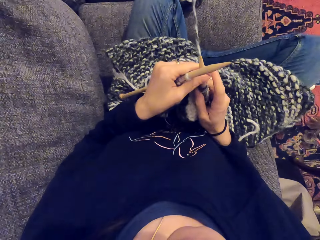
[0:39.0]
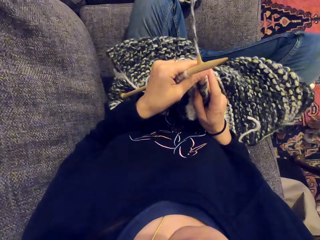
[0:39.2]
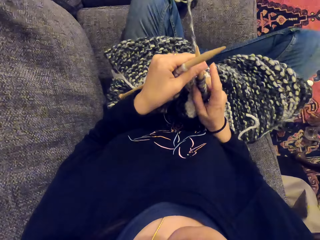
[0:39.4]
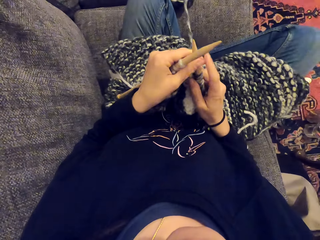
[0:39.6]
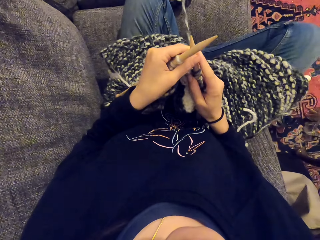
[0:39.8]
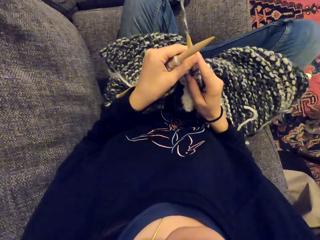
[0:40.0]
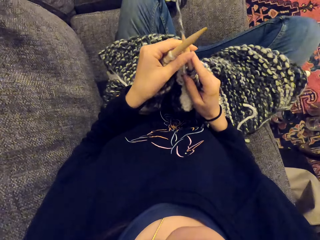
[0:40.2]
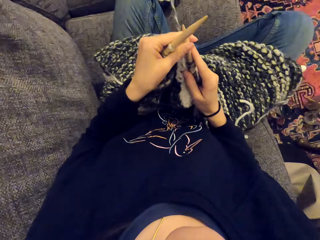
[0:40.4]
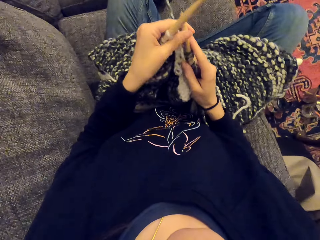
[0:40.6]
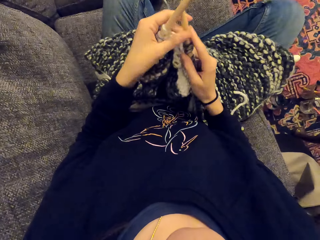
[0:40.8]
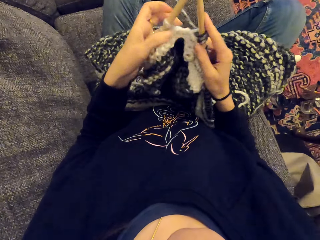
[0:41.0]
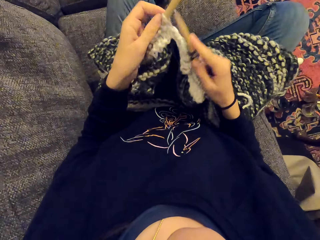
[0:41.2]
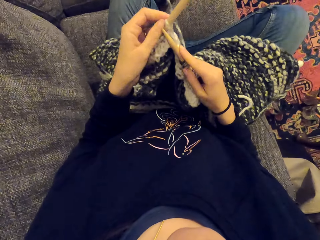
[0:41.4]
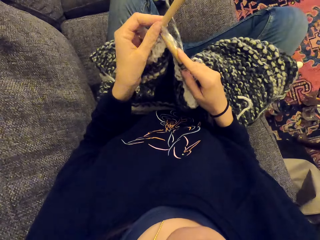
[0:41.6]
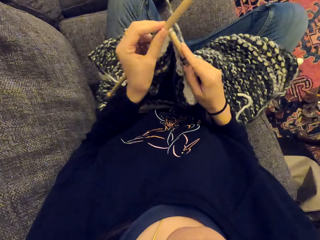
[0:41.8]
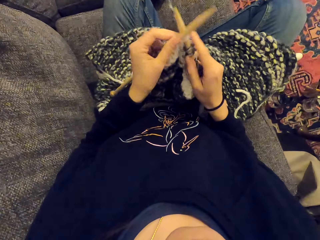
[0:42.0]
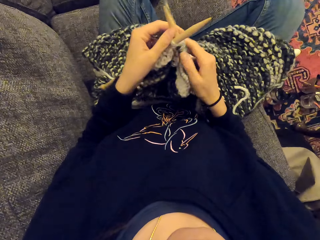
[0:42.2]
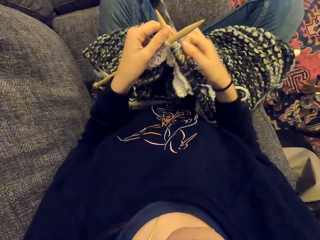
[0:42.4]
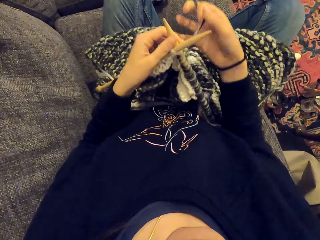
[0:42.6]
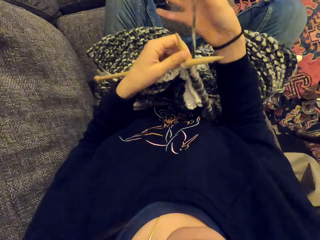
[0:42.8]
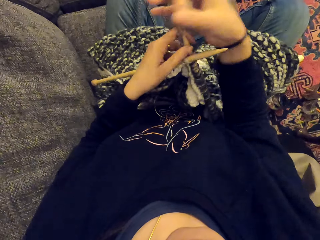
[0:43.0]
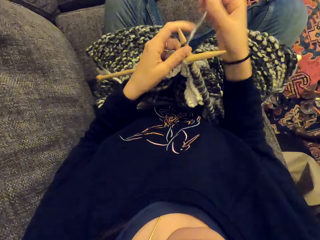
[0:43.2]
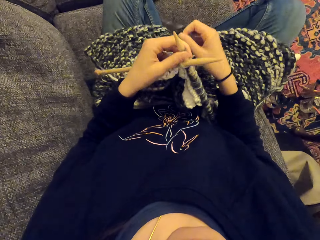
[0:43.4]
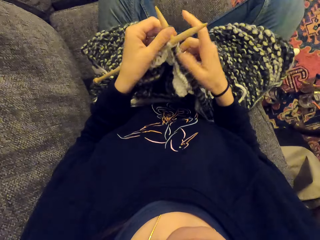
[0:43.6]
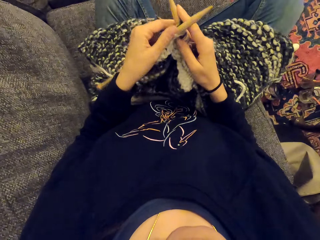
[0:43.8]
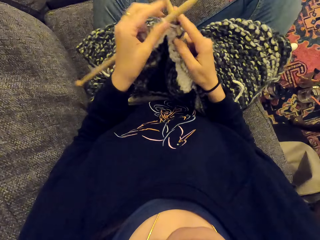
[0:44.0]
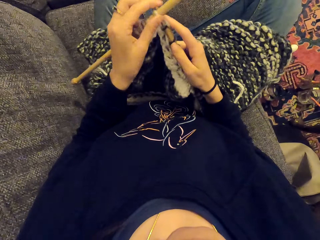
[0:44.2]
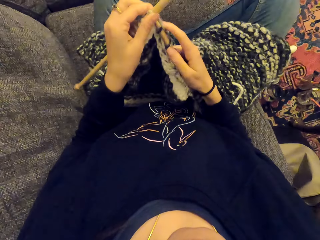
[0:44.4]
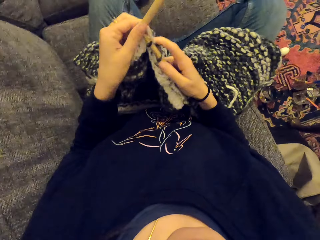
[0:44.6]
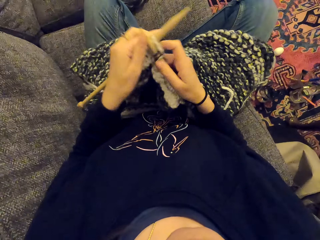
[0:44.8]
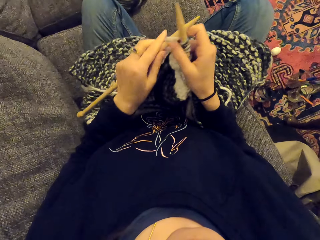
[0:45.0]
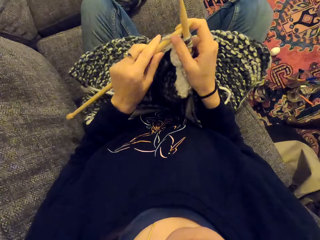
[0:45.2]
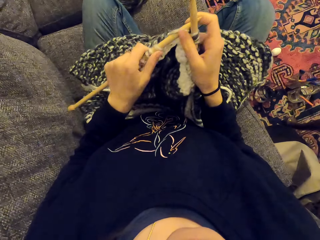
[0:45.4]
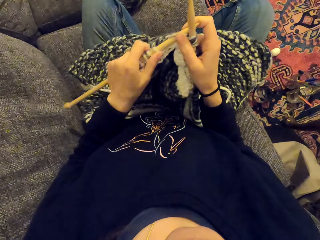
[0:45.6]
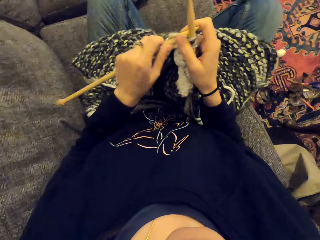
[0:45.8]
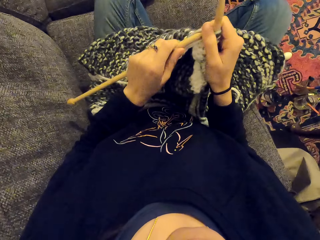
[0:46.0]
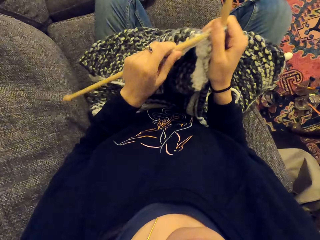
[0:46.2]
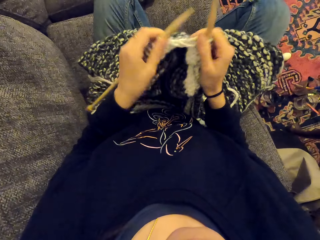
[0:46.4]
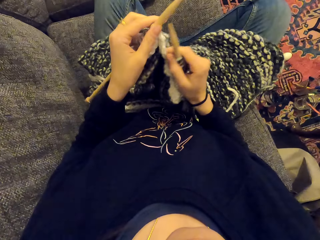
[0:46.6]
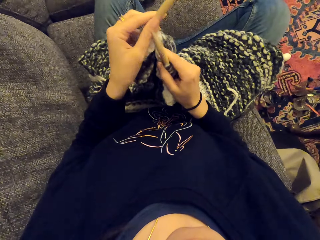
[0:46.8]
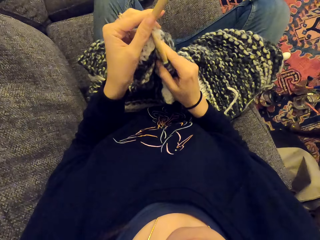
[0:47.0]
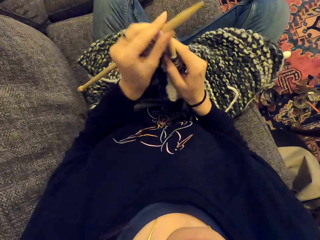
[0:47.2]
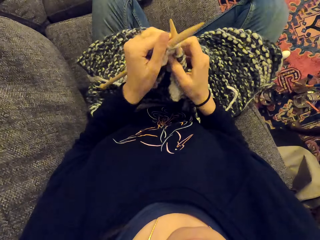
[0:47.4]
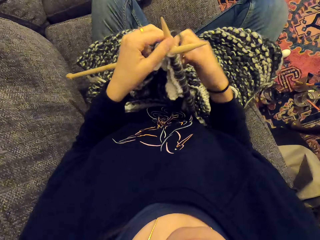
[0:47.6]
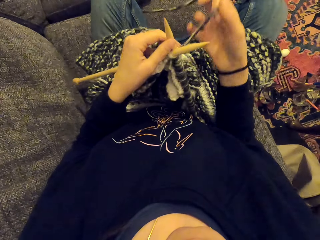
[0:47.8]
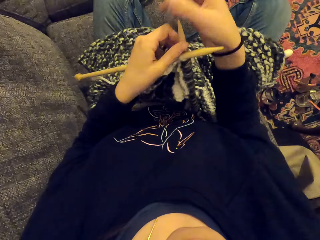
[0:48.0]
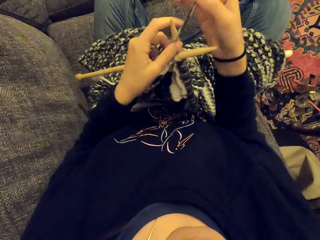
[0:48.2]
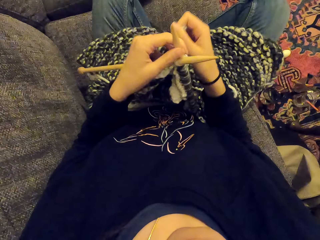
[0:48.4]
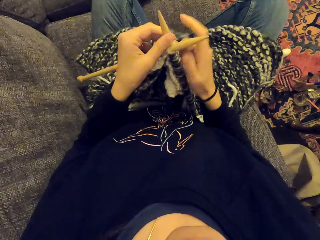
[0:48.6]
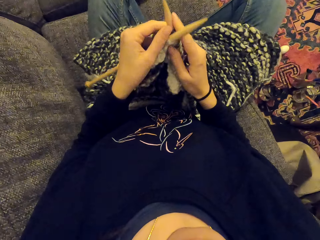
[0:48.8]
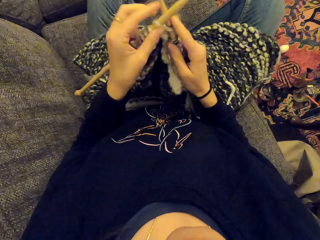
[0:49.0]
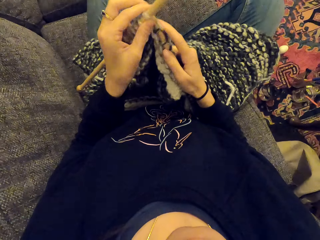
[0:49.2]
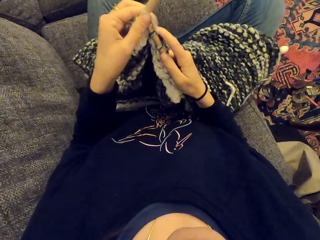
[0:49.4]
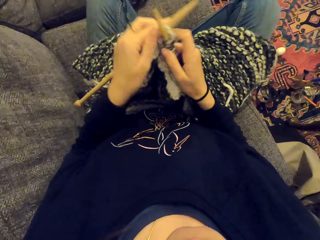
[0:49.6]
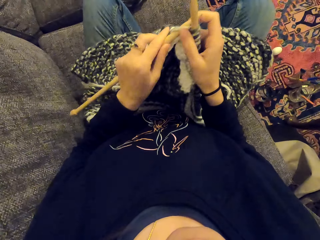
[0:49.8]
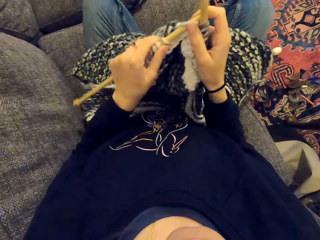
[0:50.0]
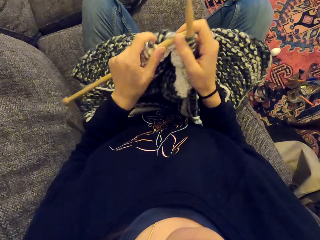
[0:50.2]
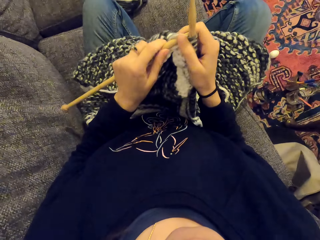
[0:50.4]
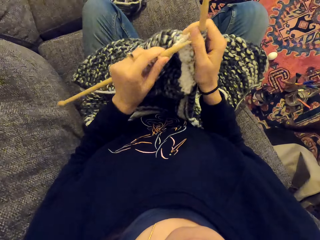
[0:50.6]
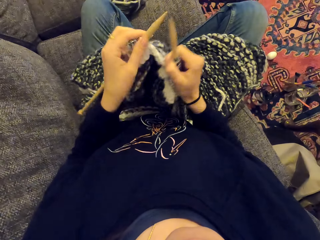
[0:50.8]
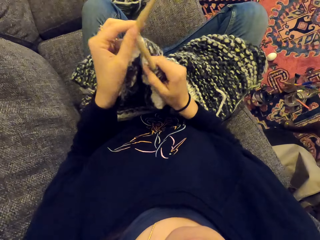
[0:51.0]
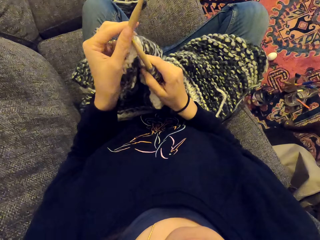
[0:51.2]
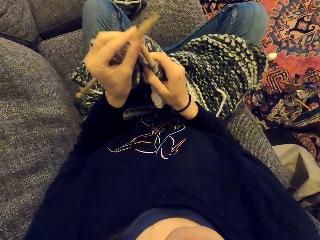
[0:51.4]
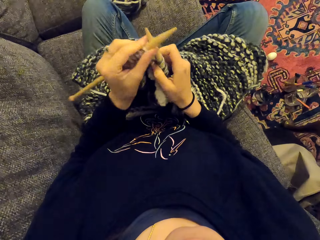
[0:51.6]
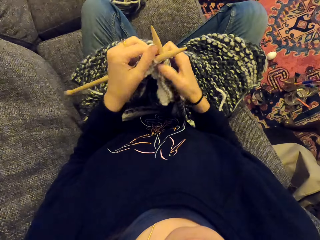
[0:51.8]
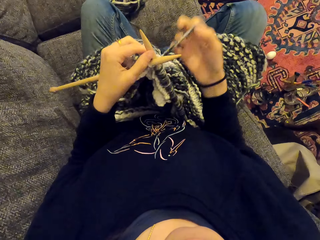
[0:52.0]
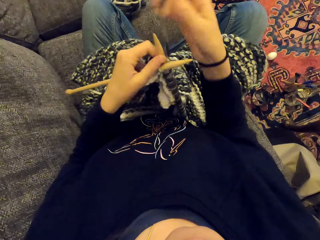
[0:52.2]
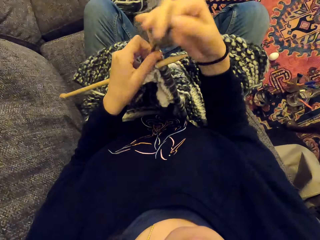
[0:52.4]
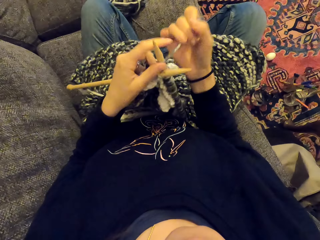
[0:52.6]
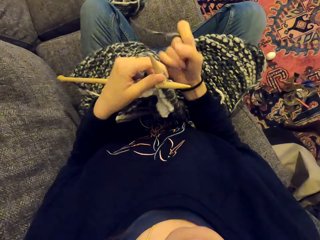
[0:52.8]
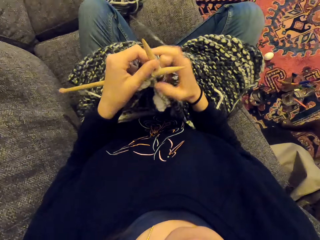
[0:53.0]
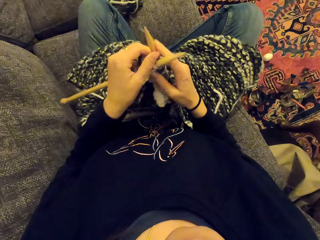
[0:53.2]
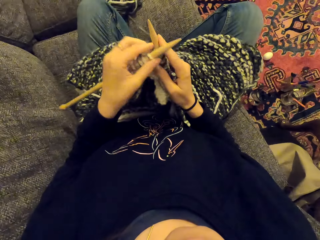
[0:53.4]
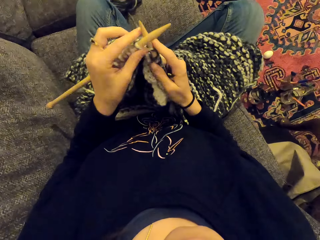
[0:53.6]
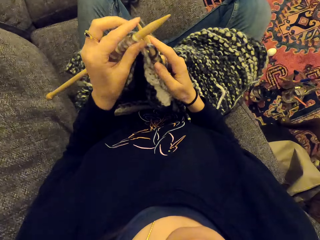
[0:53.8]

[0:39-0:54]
The camera wearer knits a fabric. They align the crochet hooks. They knit the fabric with the crochet hooks.

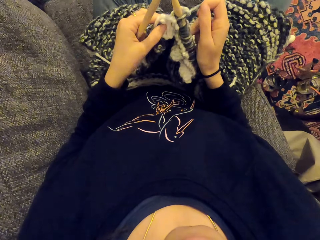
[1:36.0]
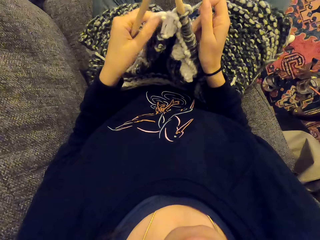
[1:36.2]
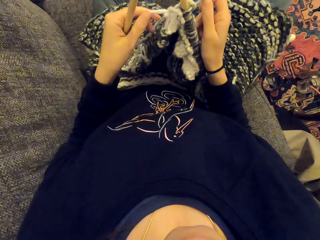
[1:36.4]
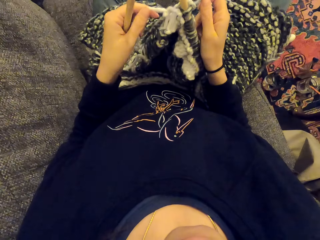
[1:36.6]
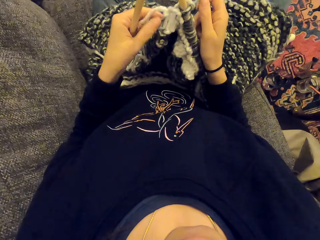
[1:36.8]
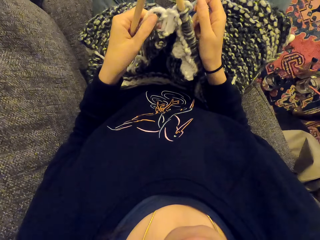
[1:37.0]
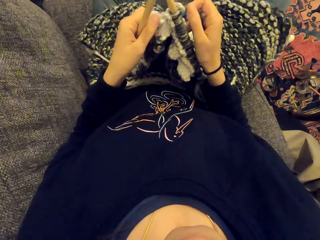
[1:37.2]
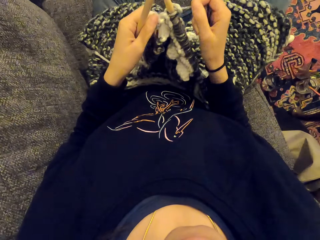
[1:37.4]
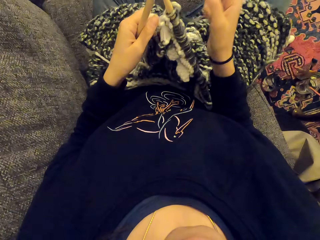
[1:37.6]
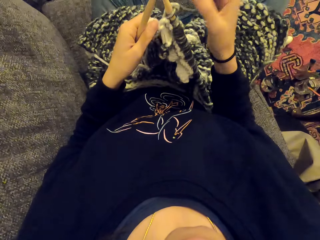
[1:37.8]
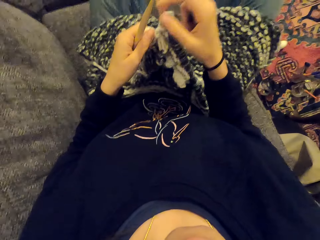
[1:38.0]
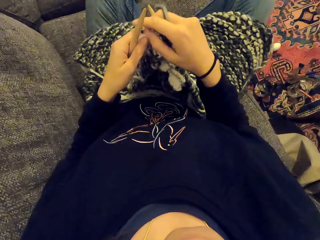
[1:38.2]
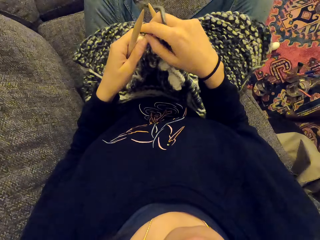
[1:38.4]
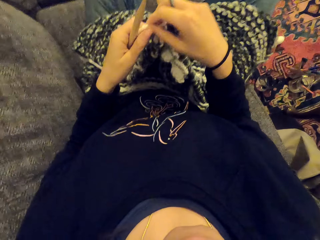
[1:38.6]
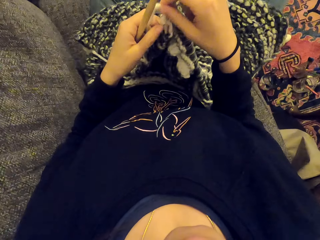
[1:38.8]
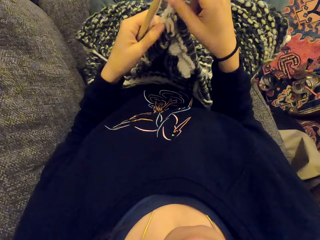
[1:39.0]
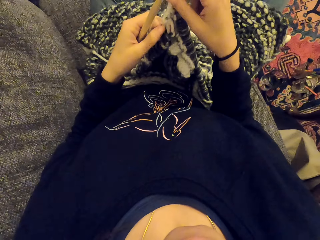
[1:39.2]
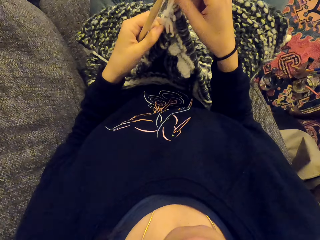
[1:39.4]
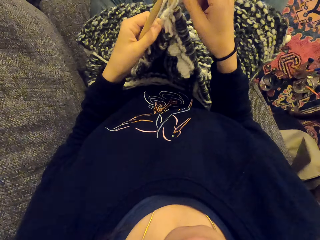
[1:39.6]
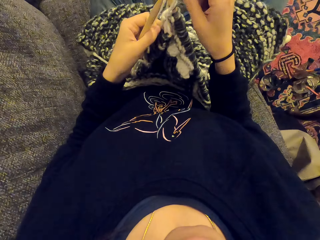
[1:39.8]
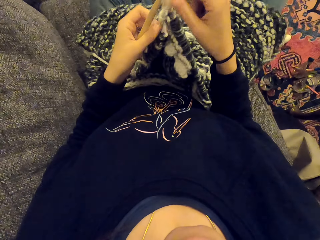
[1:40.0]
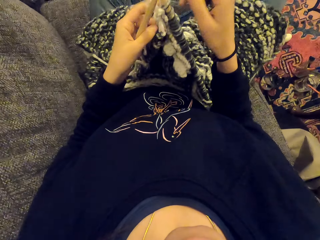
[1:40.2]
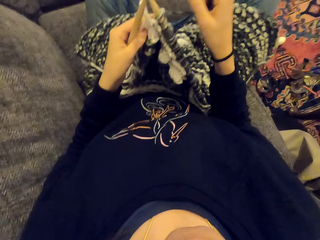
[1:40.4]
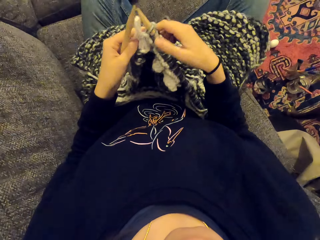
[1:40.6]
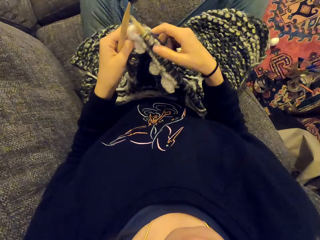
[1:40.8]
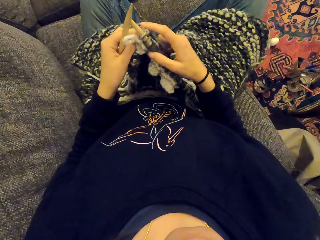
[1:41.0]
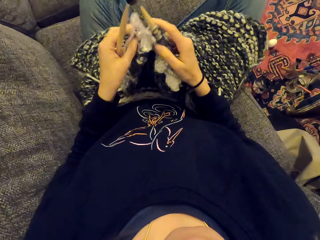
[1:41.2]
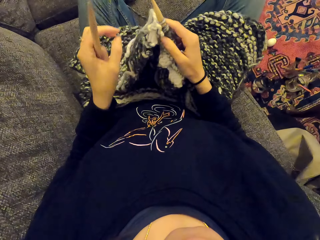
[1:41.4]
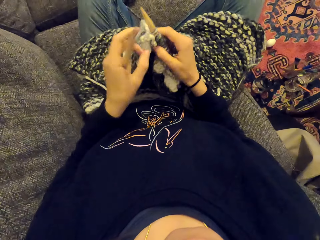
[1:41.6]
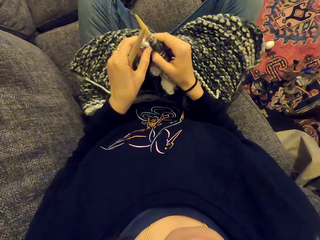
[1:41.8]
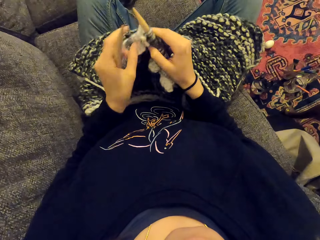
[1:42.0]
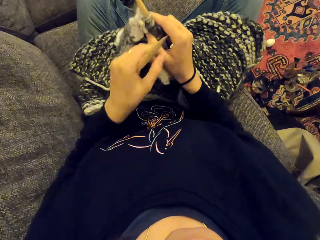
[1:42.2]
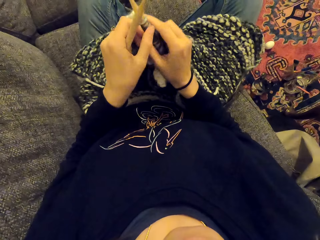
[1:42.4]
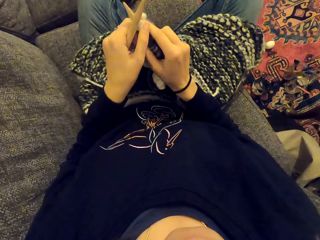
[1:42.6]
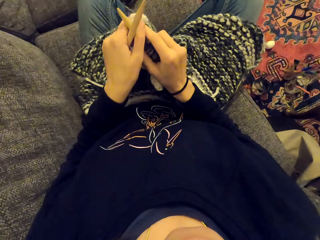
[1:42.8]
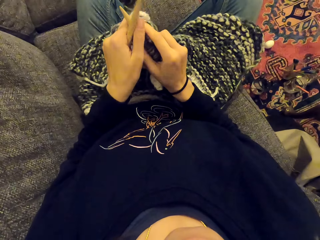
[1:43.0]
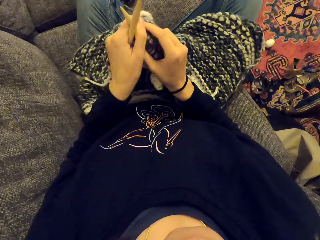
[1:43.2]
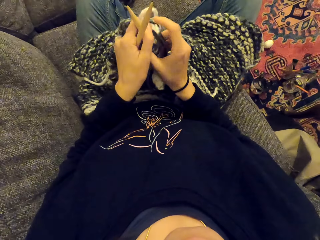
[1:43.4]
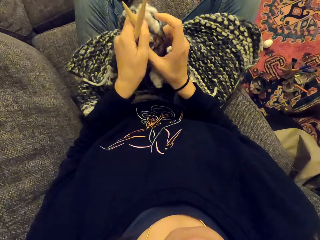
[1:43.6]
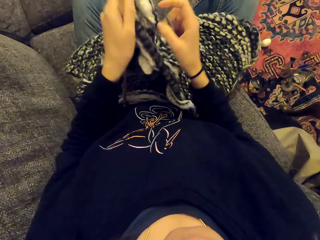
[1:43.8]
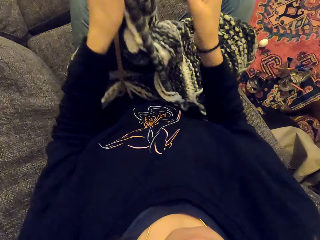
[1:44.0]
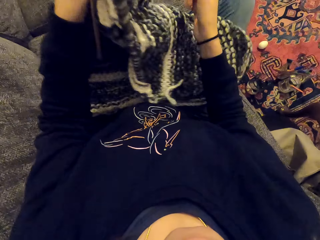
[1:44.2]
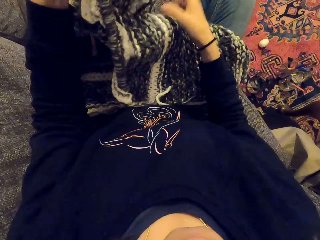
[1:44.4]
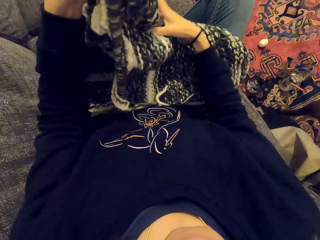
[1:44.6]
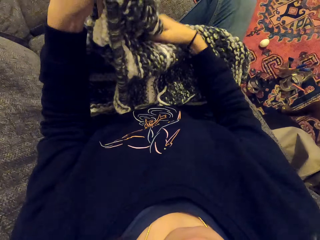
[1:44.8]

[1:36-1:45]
The camera wearer aligns the thread.
